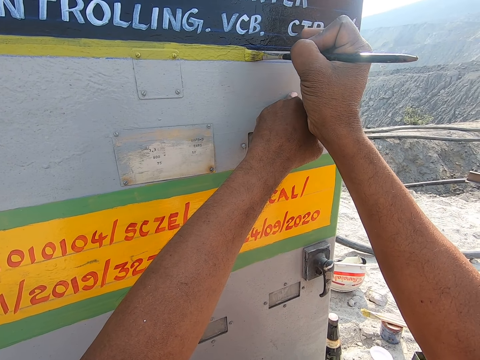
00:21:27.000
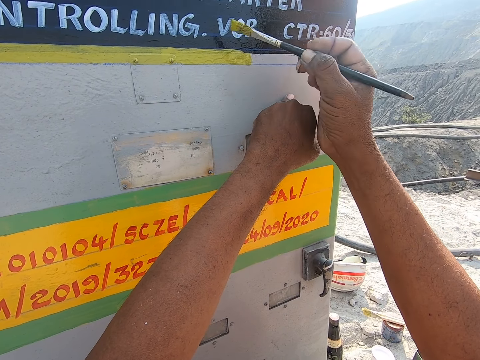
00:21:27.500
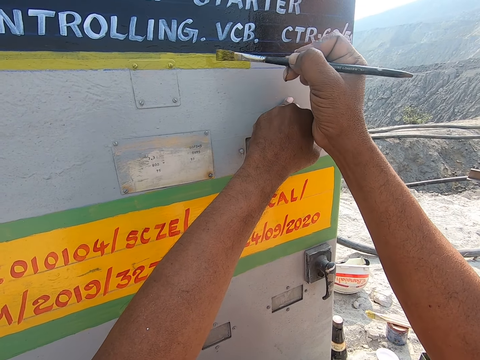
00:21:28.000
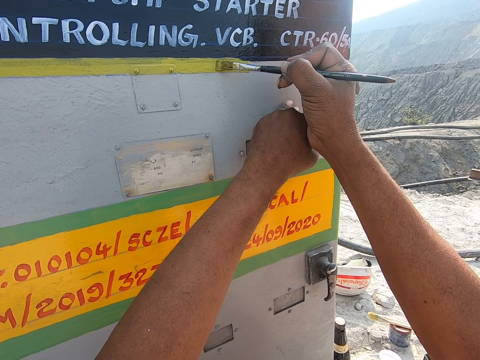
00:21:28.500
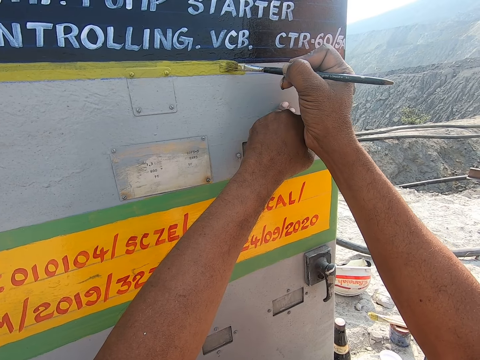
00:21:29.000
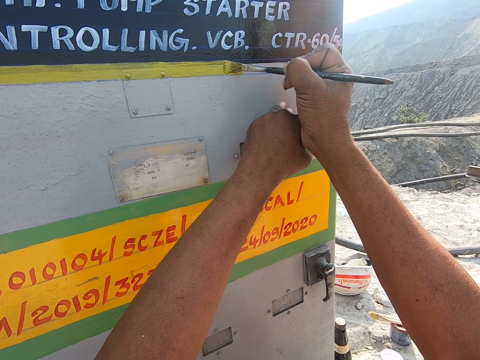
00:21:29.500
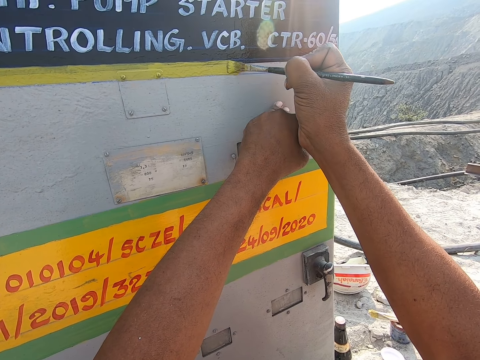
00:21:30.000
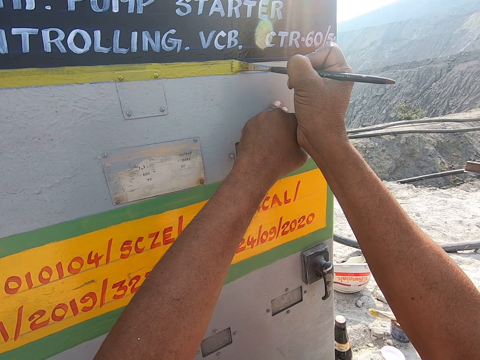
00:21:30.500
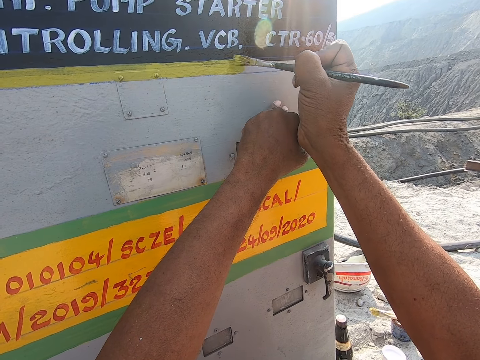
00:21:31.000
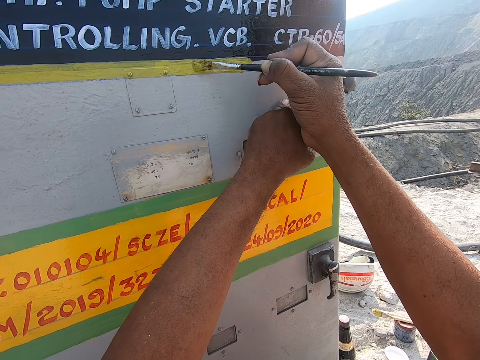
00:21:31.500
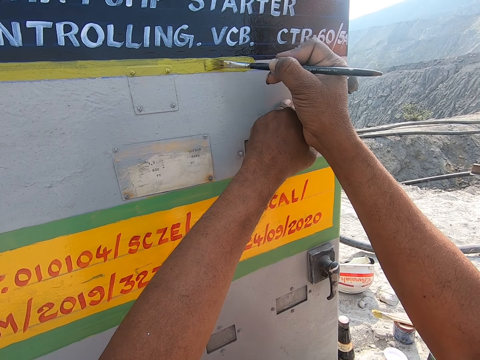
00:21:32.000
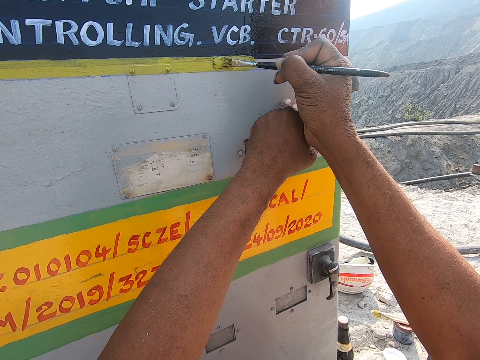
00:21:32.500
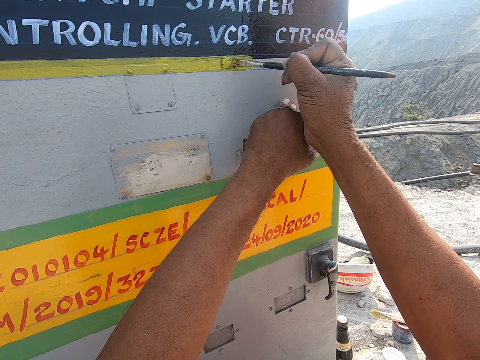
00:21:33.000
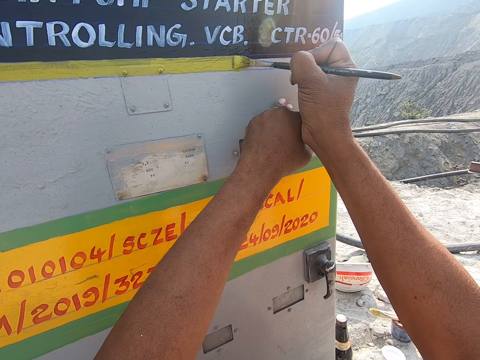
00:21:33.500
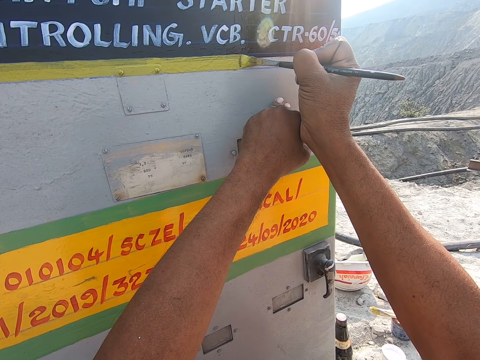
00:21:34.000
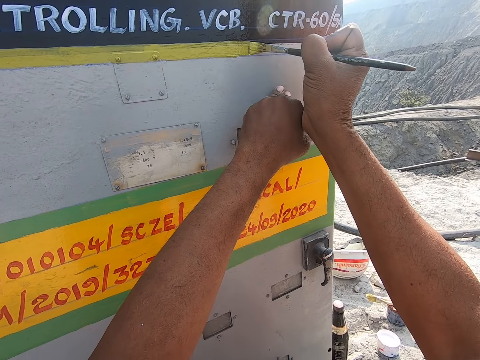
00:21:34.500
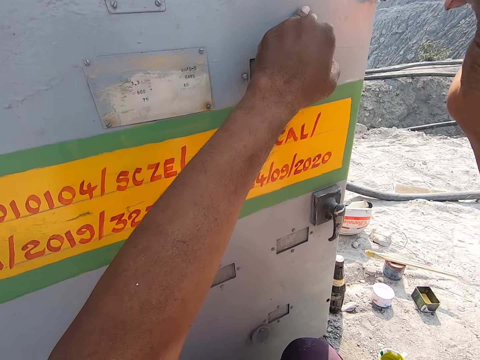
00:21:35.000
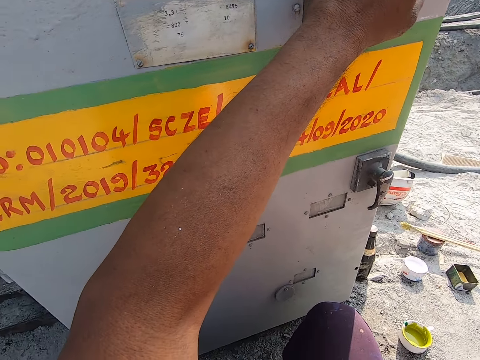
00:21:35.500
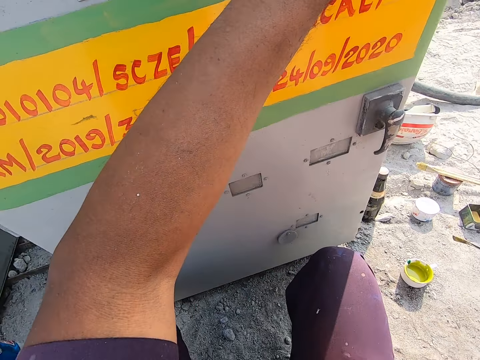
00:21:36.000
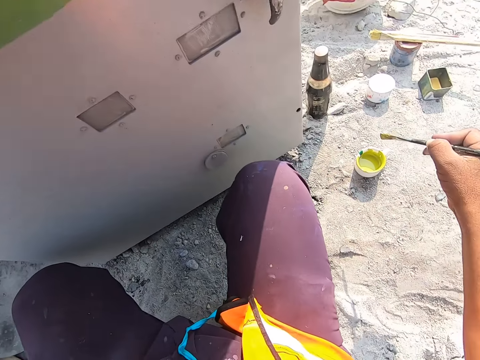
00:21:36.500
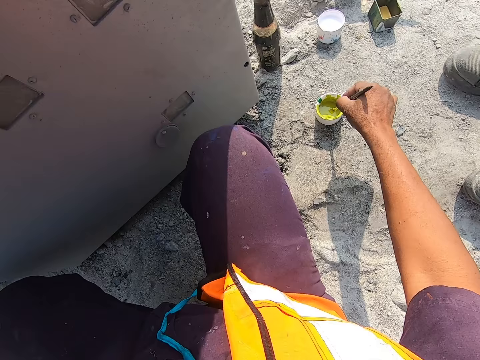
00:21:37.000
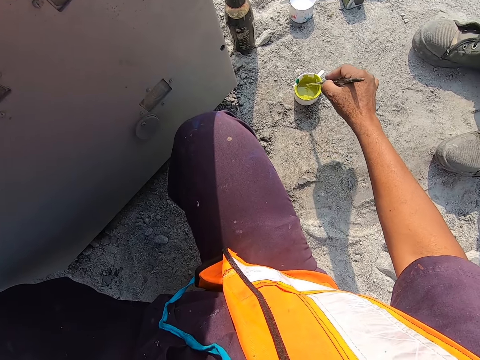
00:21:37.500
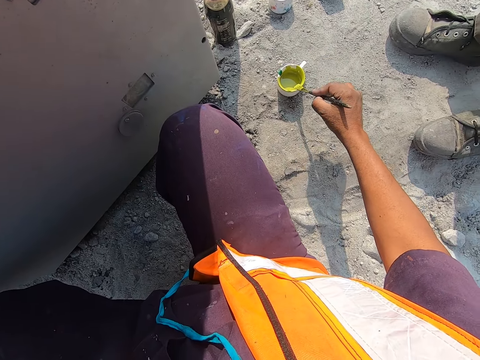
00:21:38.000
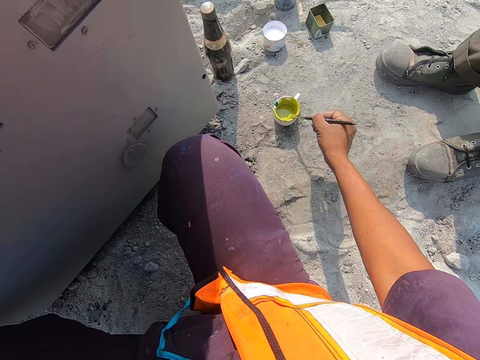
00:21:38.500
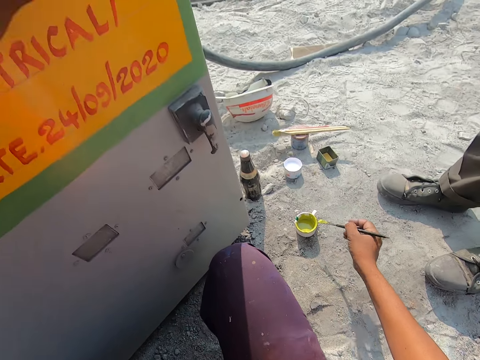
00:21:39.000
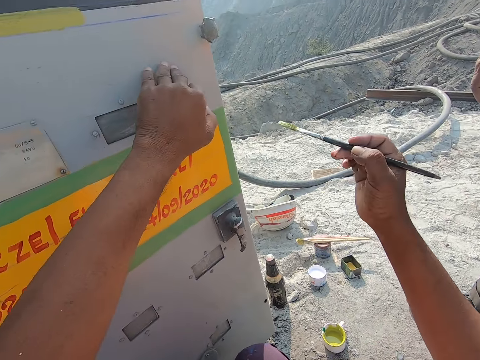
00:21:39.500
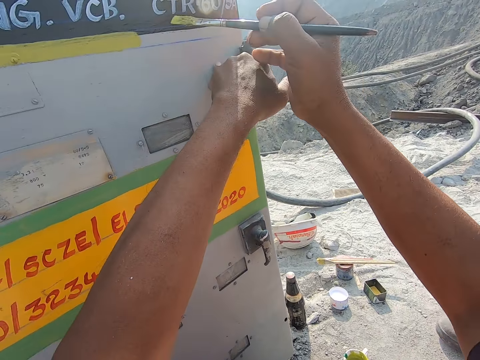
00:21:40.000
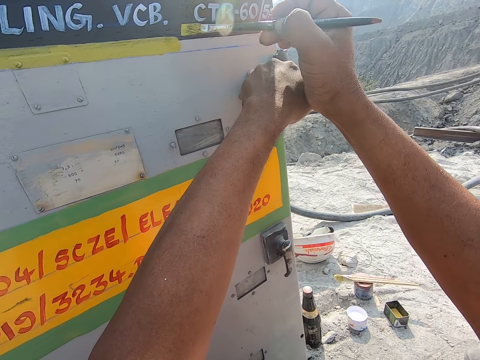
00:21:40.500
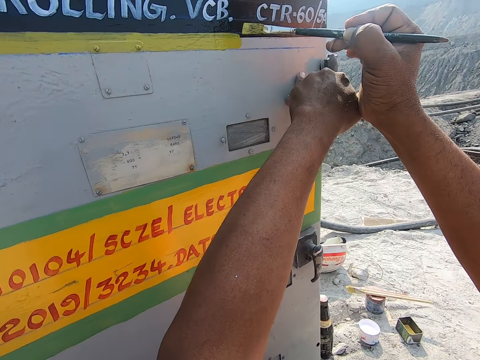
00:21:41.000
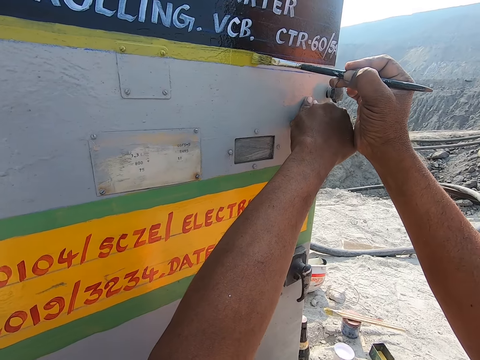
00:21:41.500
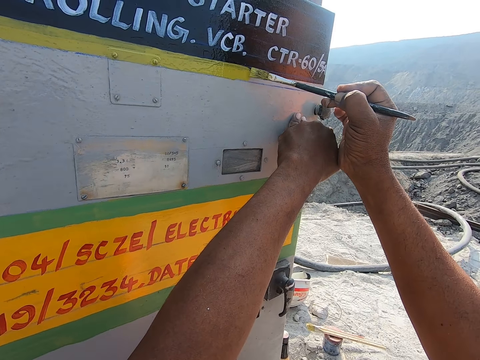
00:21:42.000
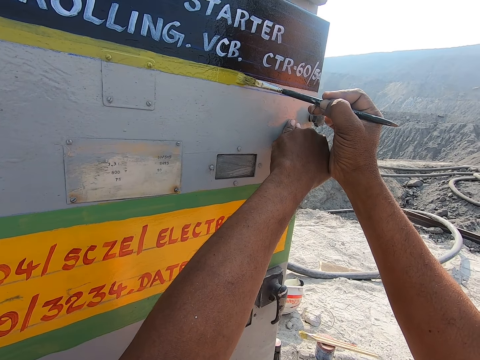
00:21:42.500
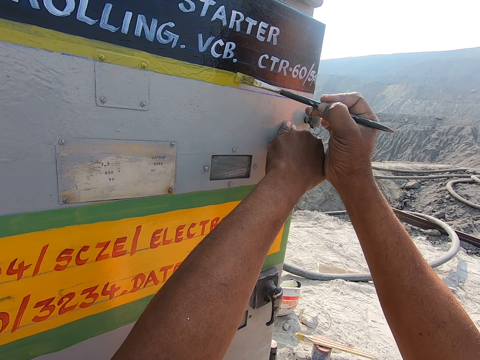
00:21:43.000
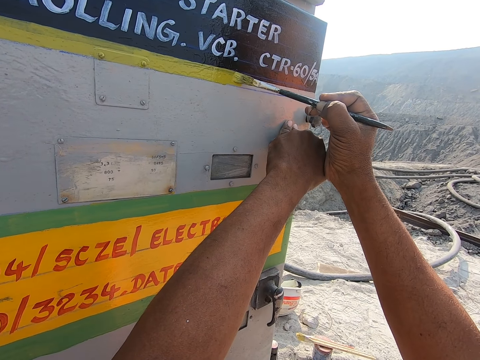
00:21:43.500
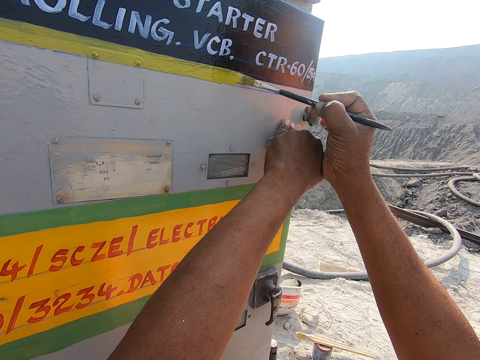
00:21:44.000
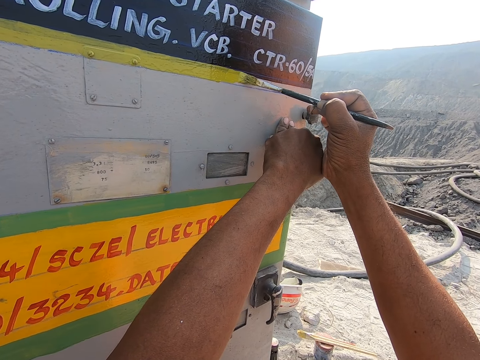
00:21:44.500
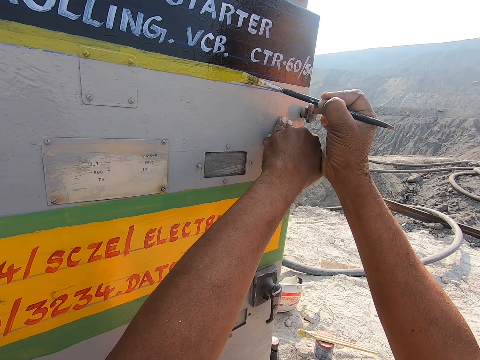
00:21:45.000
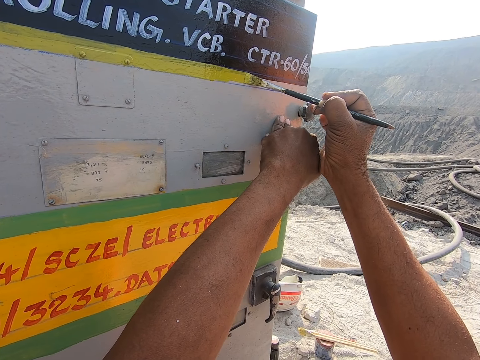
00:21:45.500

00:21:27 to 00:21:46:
The camera wearer dips the paint brush in paint. They rub the paint brush on the edge of a pump control panel. They paint the door with the paint brush.

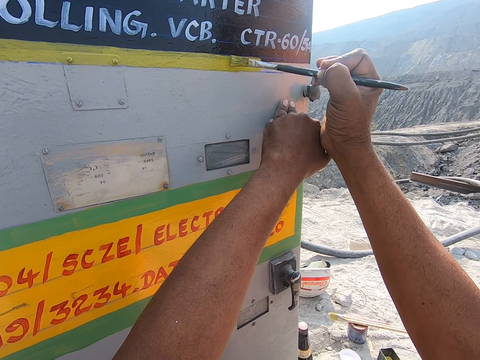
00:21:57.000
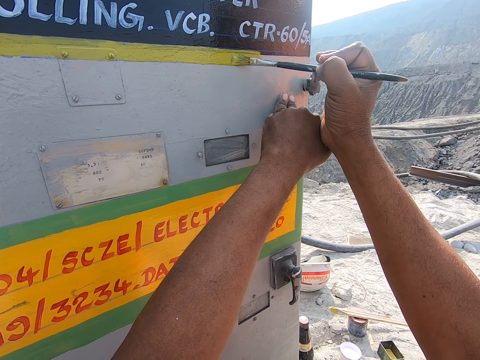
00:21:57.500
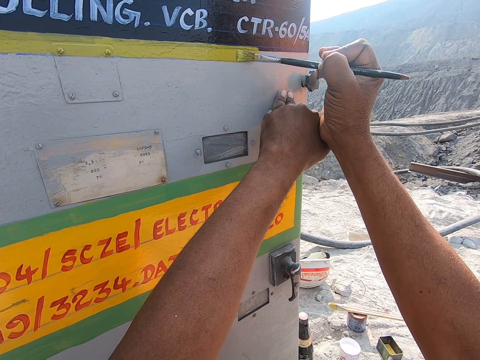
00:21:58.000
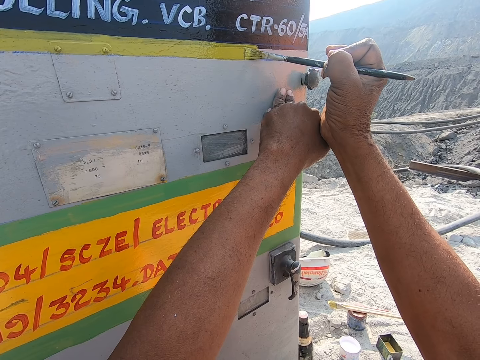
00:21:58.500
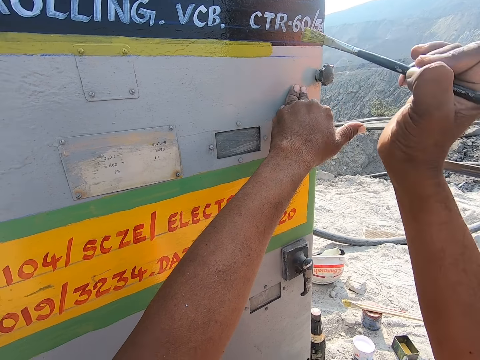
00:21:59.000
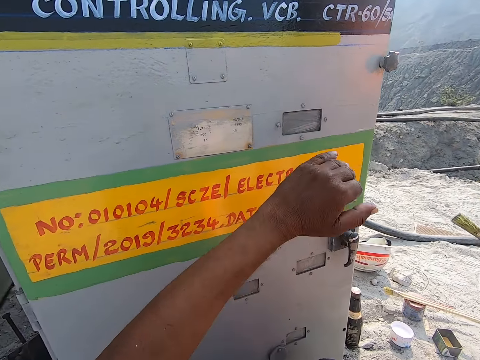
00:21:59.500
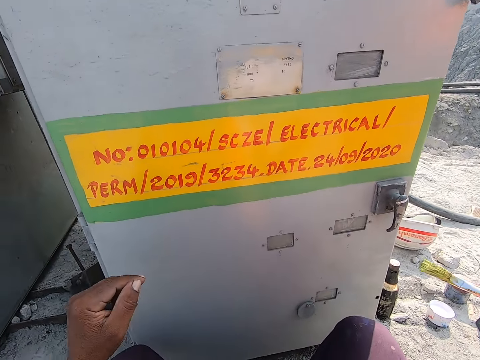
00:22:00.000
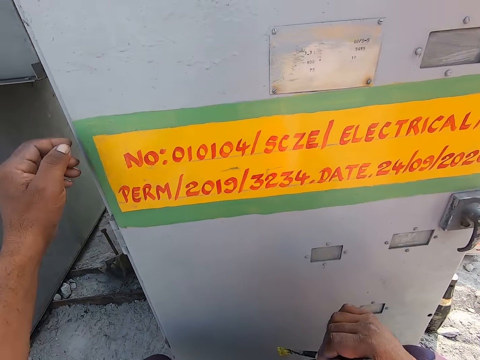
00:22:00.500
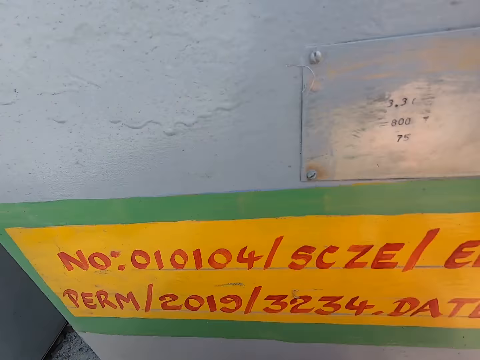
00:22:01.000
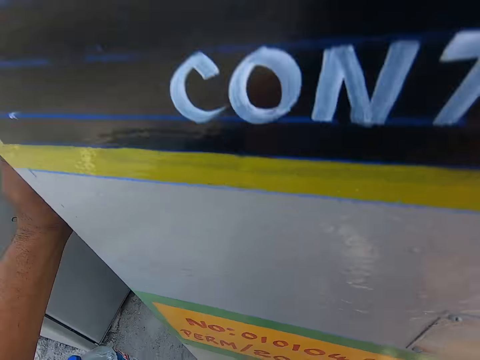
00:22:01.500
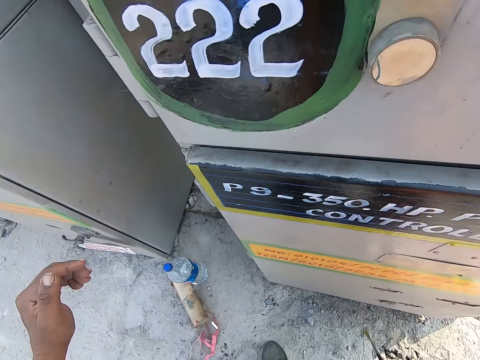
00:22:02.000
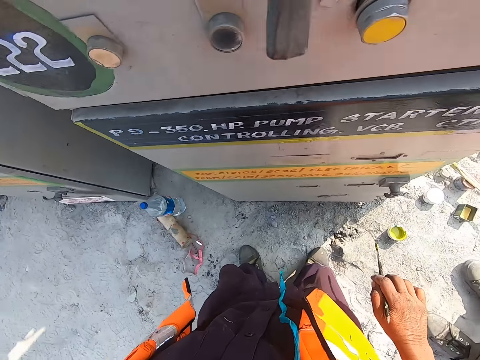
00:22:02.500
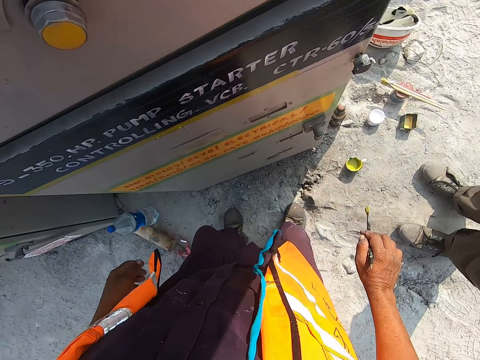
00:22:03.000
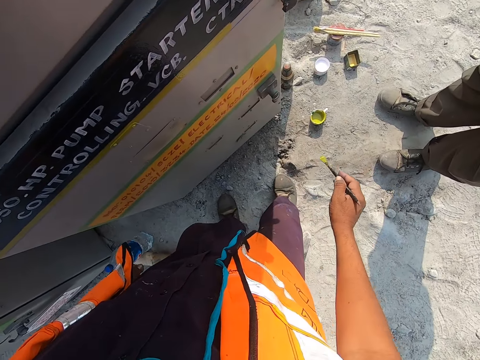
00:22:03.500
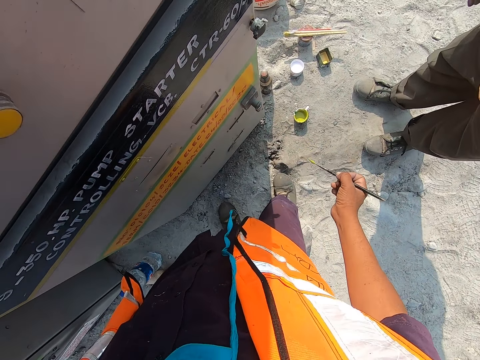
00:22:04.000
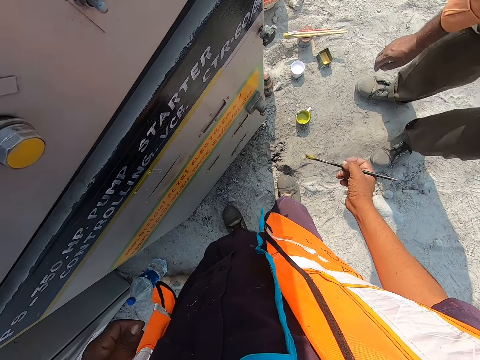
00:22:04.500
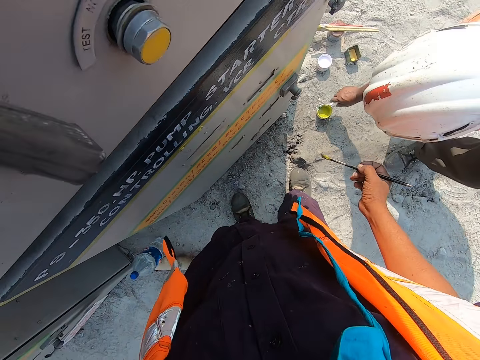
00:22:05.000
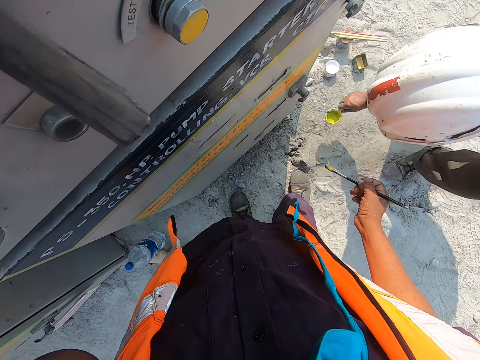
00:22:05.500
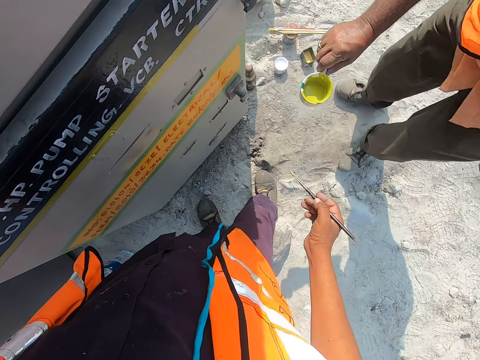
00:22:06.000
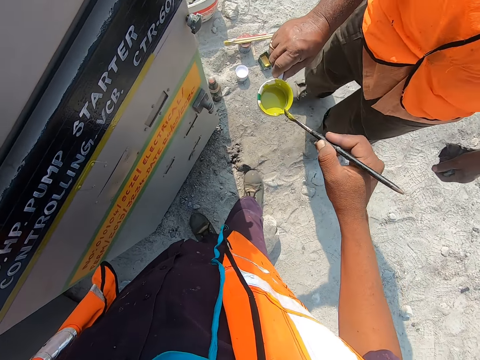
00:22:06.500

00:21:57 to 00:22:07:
The camera wearer lowers their left hand. They stand up. A man picks up a cup.
